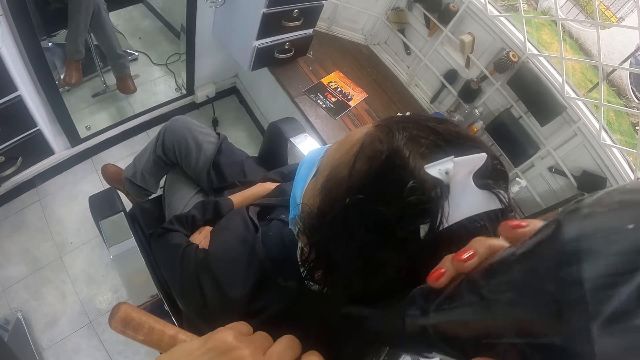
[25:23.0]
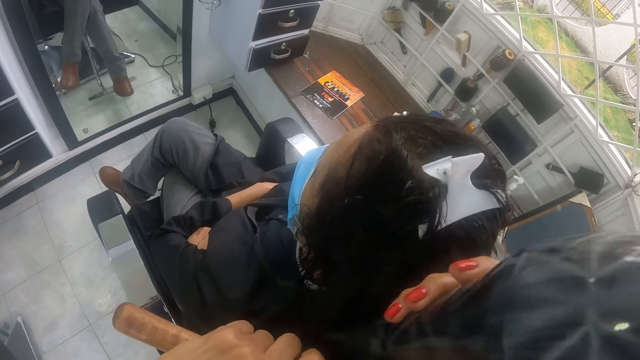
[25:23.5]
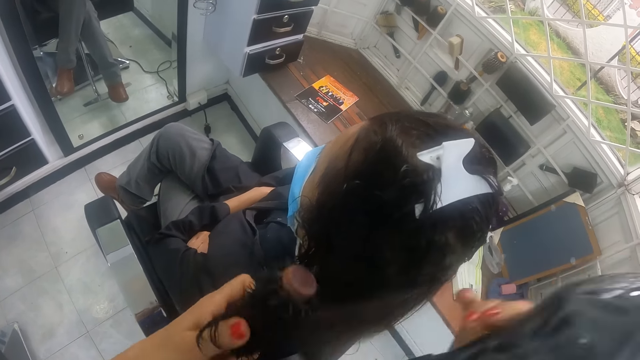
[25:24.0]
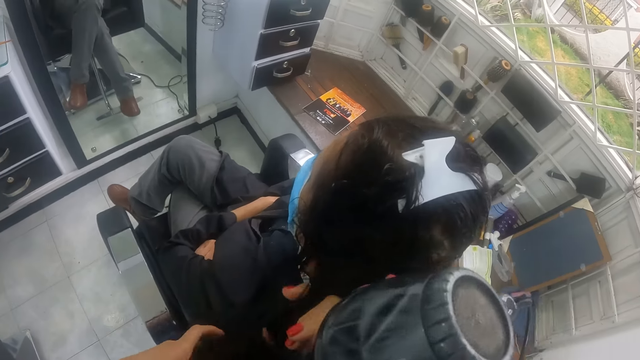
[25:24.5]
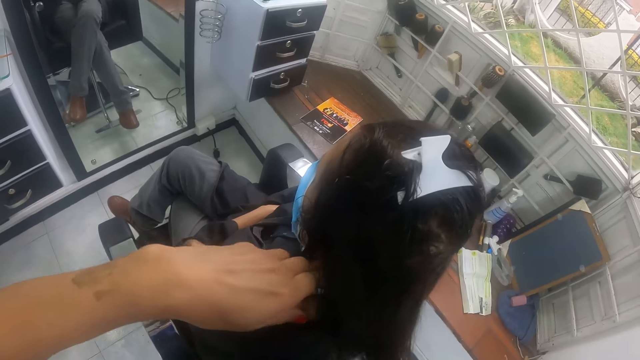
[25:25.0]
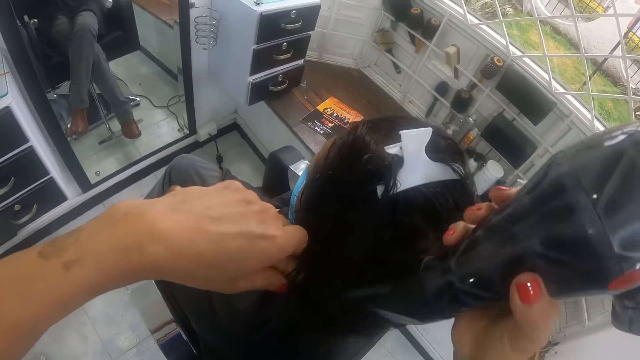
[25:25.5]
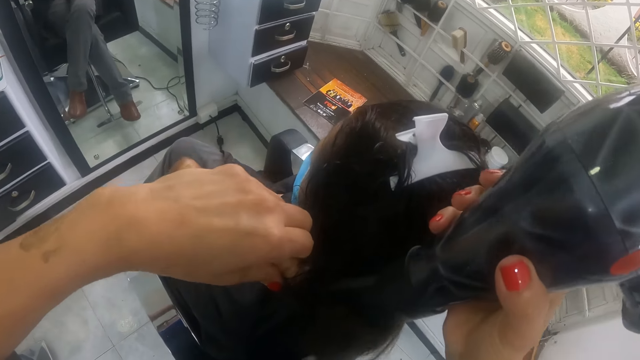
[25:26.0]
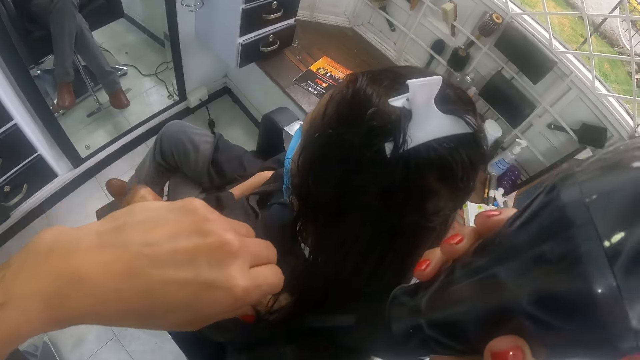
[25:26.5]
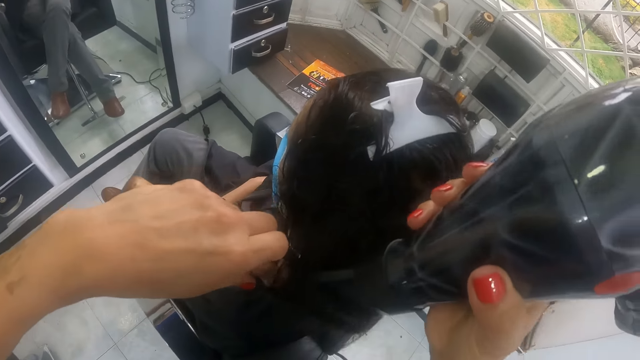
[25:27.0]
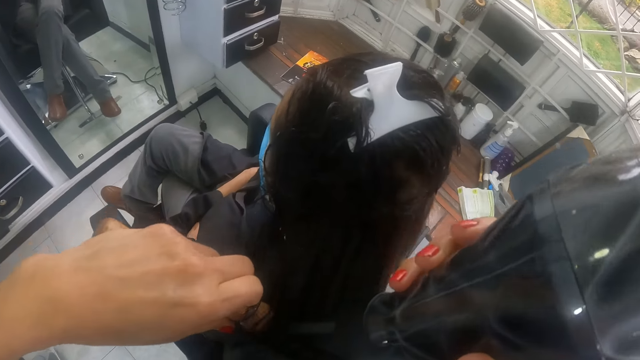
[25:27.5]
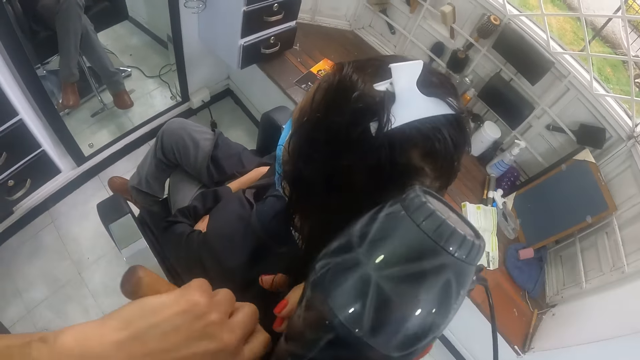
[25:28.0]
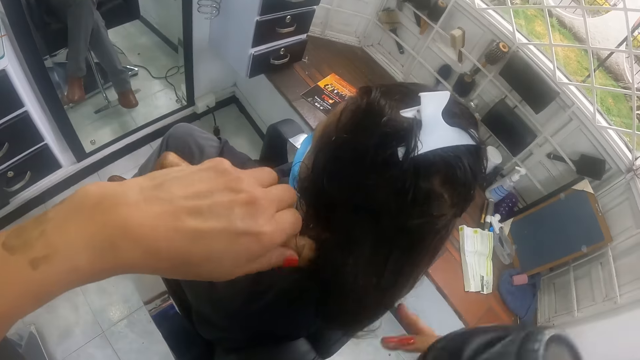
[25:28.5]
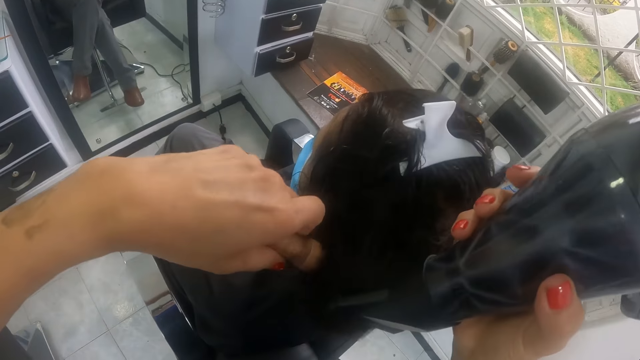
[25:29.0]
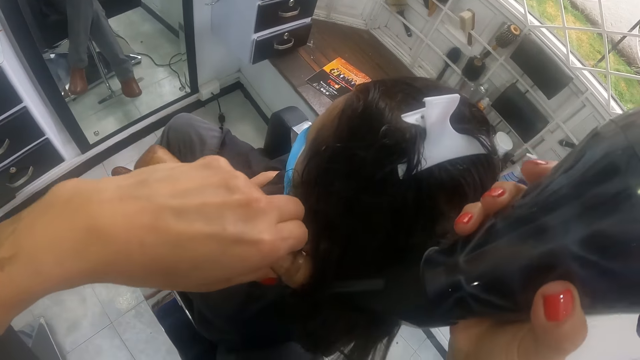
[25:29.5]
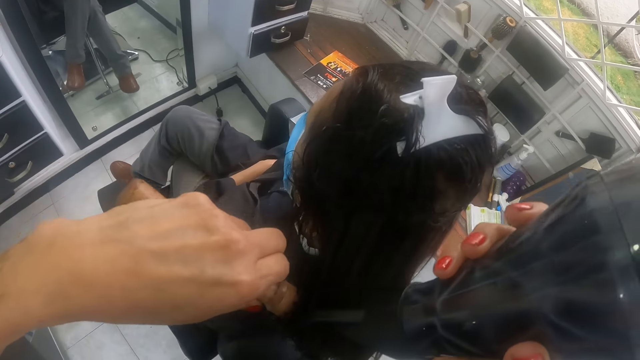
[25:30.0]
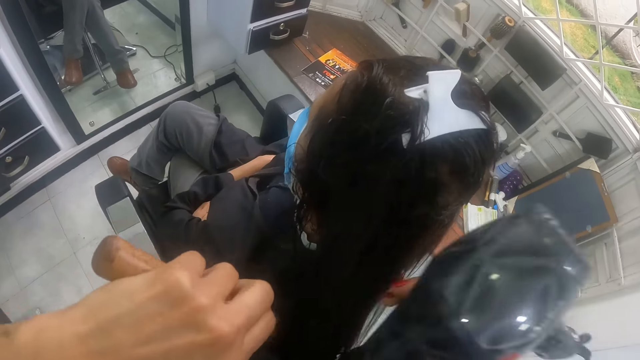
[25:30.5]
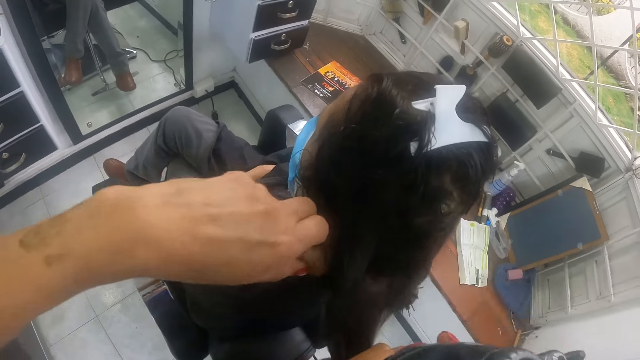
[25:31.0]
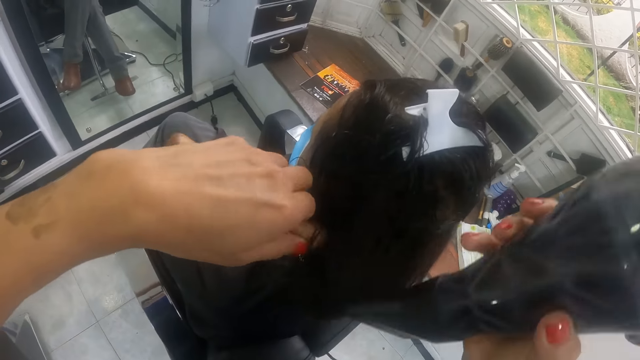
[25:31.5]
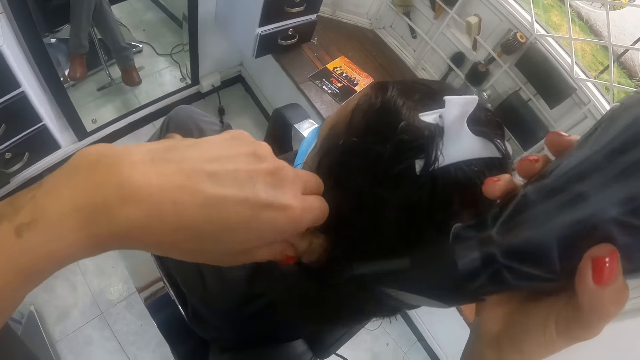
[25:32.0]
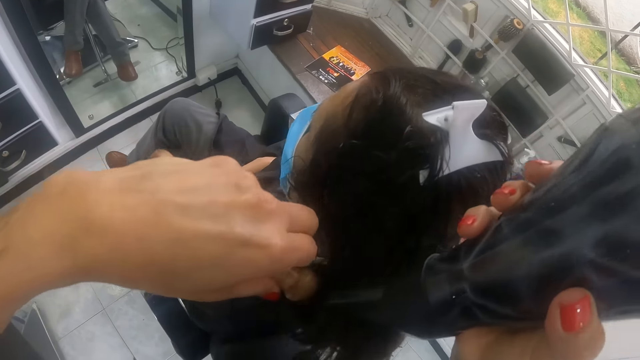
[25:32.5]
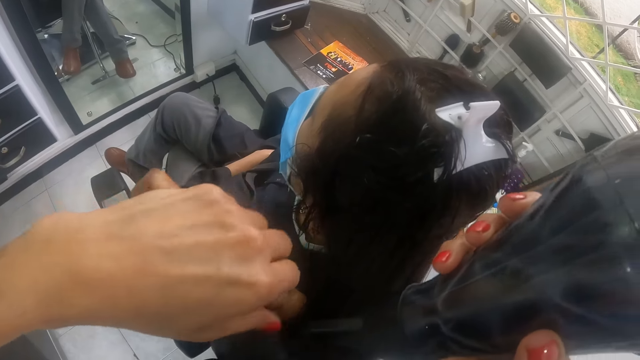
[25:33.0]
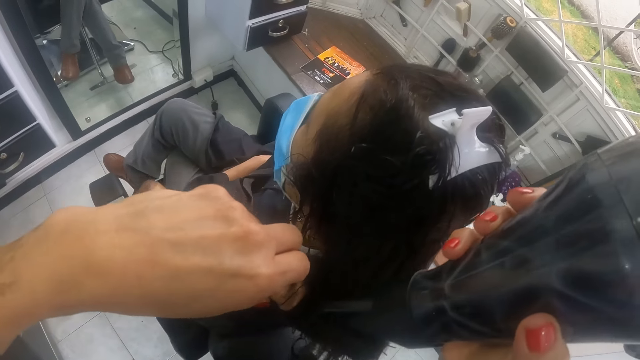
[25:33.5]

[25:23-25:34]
The camera wearer holds the hair of the woman with her right hand. She holds the hair of the woman with the brush in her left hand. She dries the hair of the woman on the brush in her left hand with the hair dryer in her right hand. She holds the hair of the woman with her right hand. She holds the hair of the woman with the brush in her left hand. She dries the hair of the woman on the brush in her left hand with the hair dryer in her right hand. She holds the hair of the woman with her right hand. She holds the hair of the woman with the brush in her left hand. She dries the hair of the woman on the brush in her left hand with the hair dryer in her right hand.

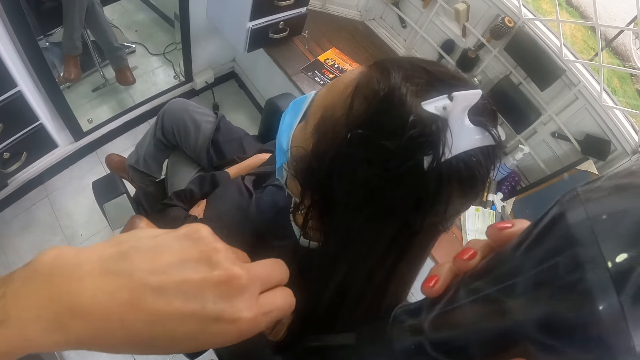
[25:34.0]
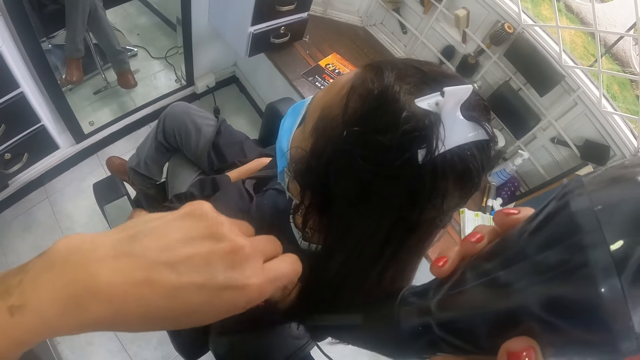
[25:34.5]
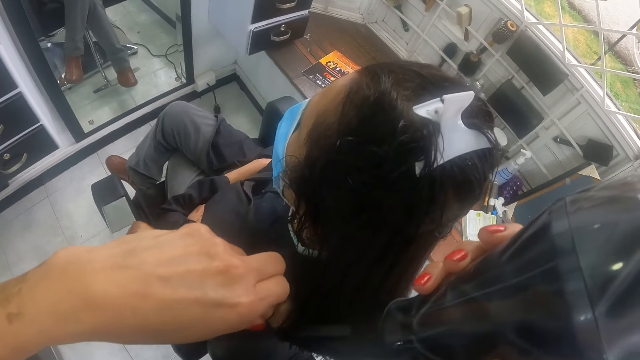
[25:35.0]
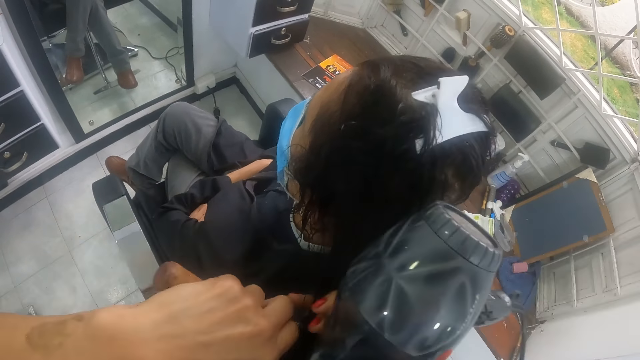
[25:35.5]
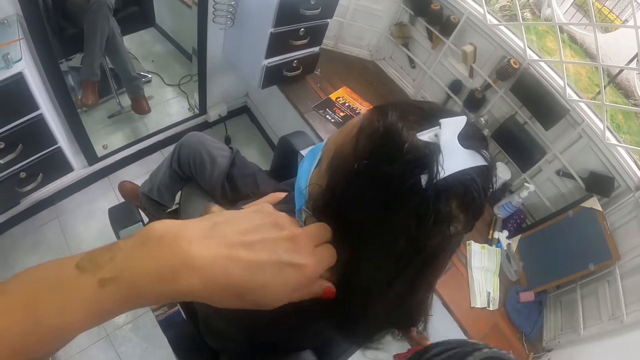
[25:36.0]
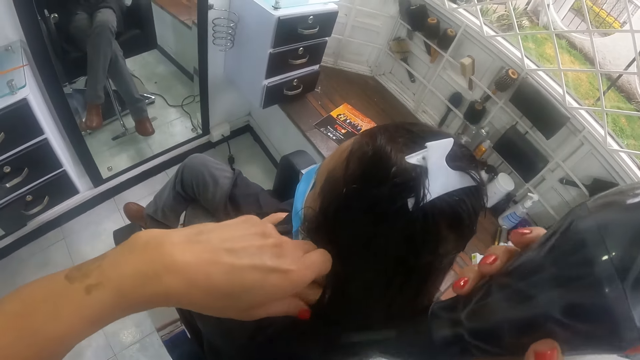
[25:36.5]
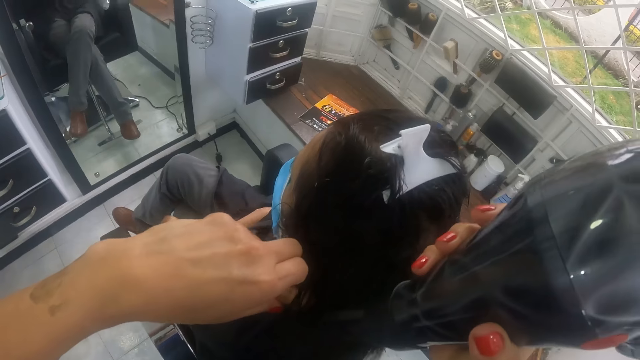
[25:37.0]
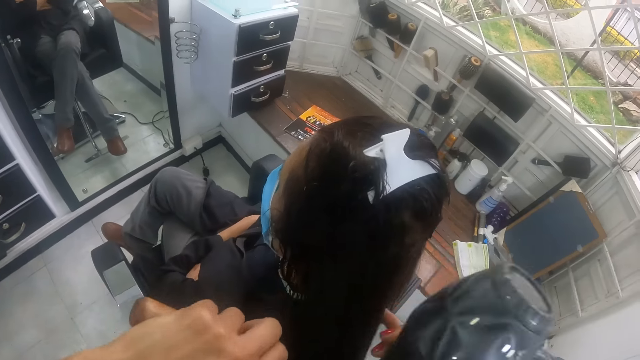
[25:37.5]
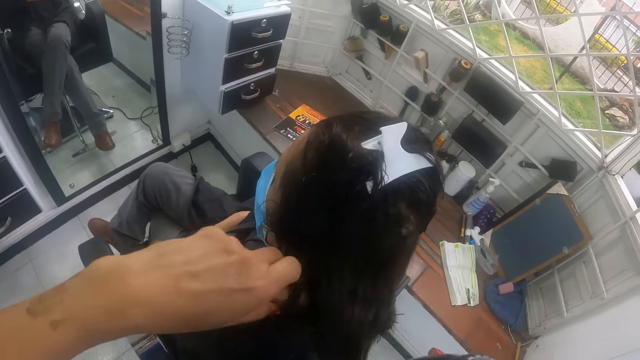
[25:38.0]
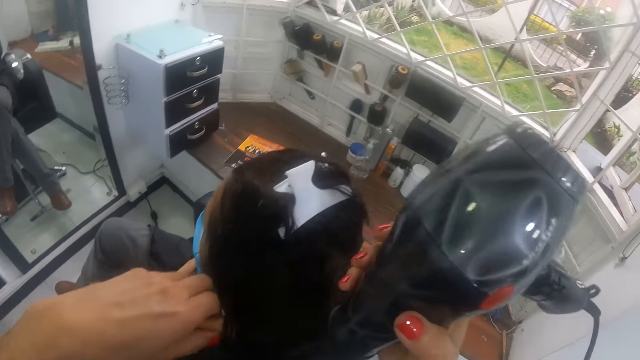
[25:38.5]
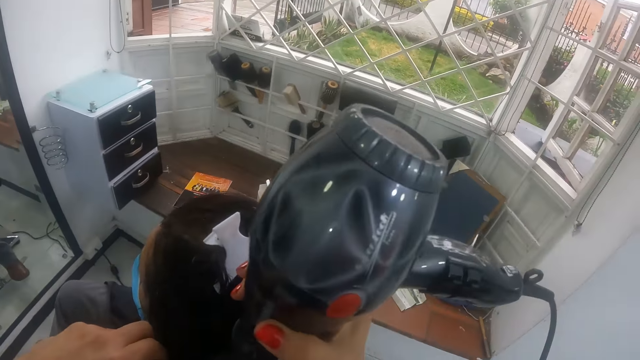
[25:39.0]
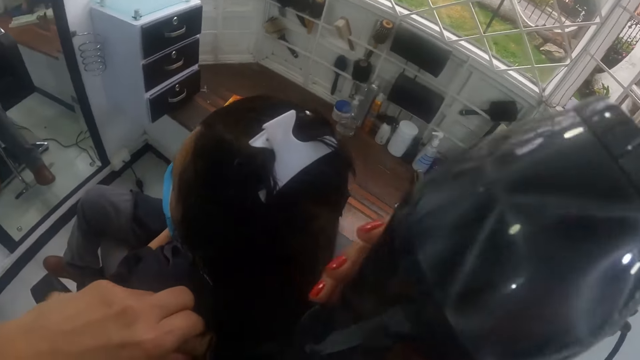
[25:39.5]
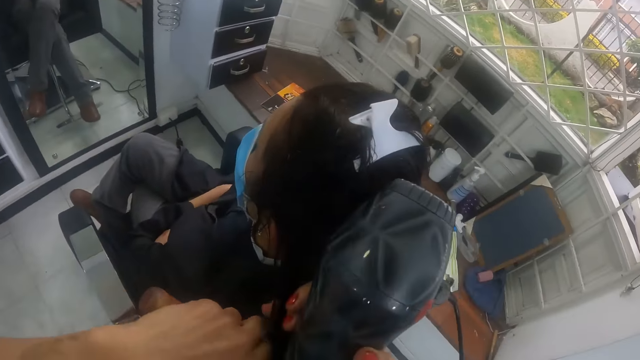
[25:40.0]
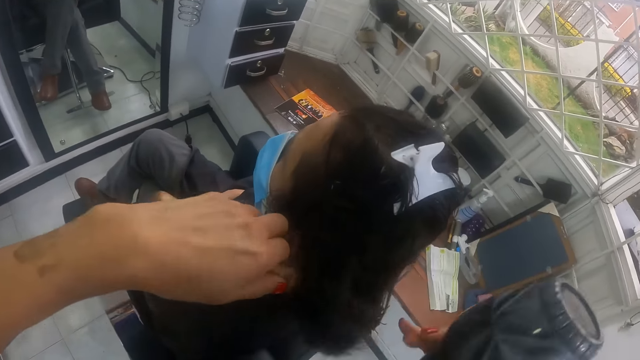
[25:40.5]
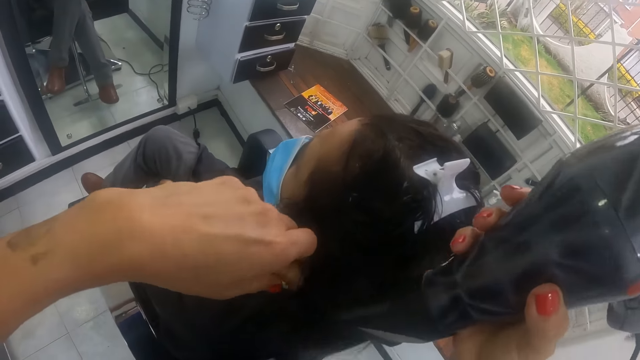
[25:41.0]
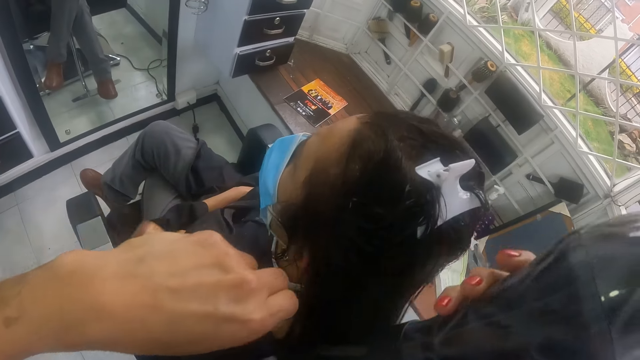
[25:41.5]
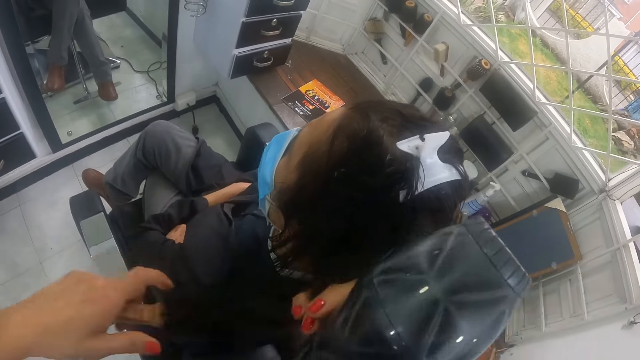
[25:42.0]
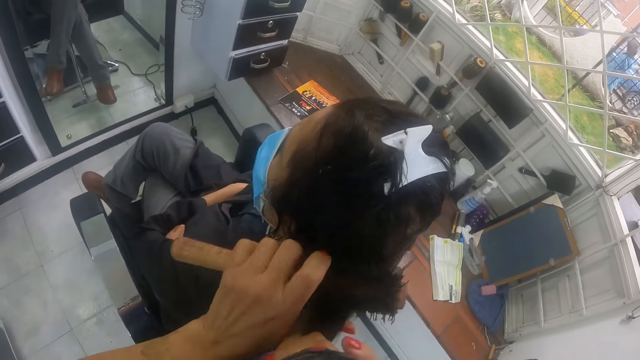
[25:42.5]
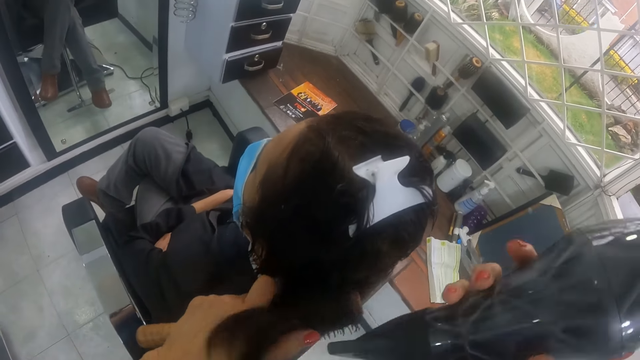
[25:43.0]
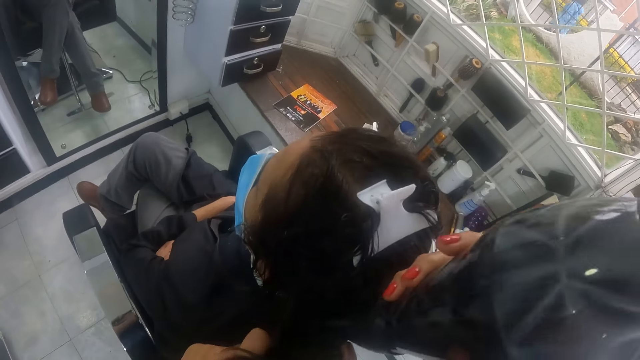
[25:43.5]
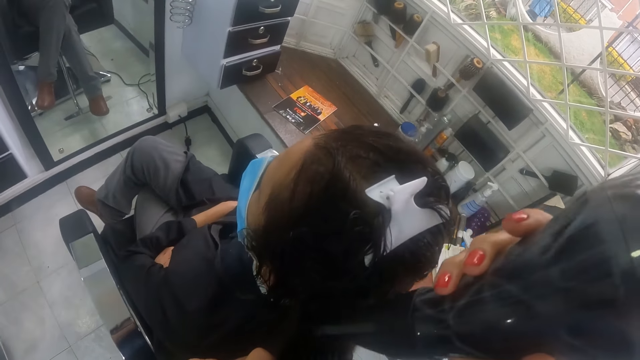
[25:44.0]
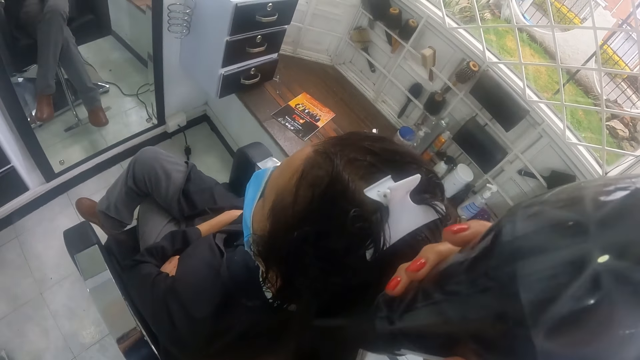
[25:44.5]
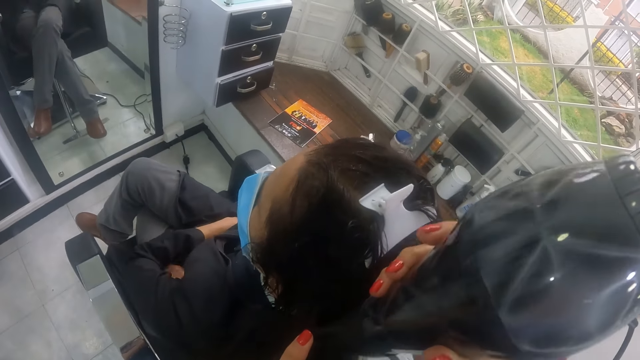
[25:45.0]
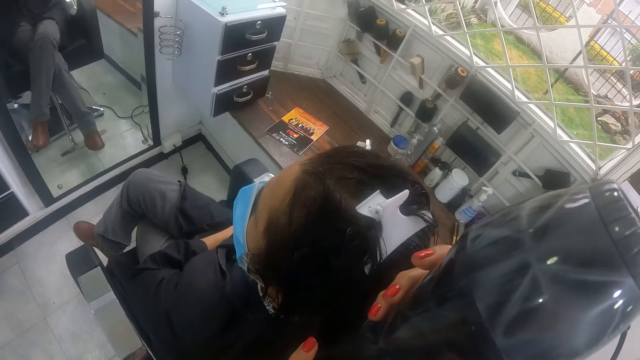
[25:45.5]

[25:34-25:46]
The camera wearer holds the hair of the woman with her right hand. She holds the hair of the woman with the brush in her left hand. She dries the hair of the woman on the brush in her left hand with the hair dryer in her right hand. She holds the hair of the woman with her right hand. She holds the hair of the woman with the brush in her left hand. She dries the hair of the woman on the brush in her left hand with the hair dryer in her right hand. She holds the hair of the woman with her right hand. She holds the hair of the woman with the brush in her left hand. She dries the hair of the woman on the brush in her left hand with the hair dryer in her right hand.
